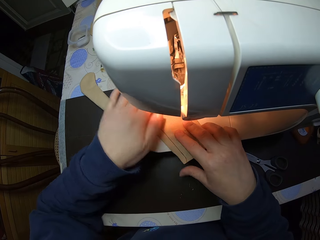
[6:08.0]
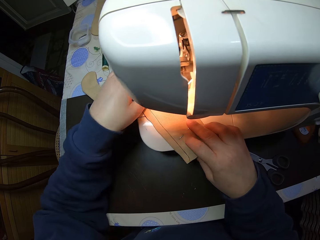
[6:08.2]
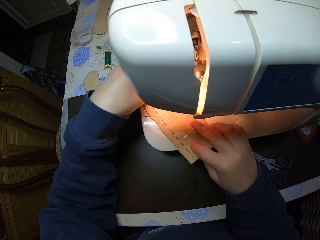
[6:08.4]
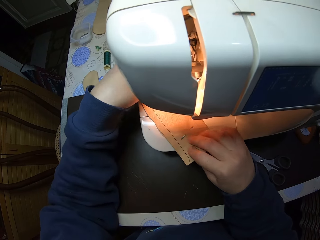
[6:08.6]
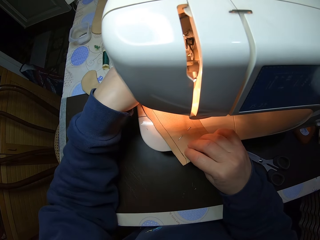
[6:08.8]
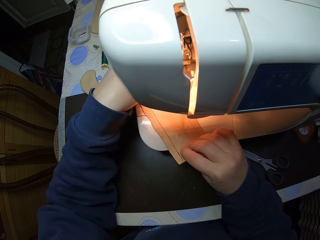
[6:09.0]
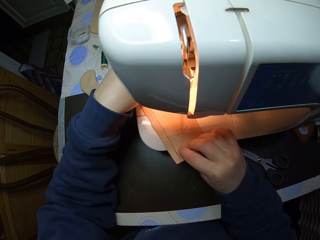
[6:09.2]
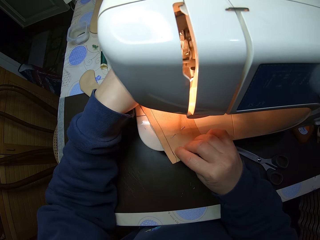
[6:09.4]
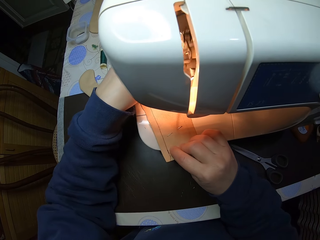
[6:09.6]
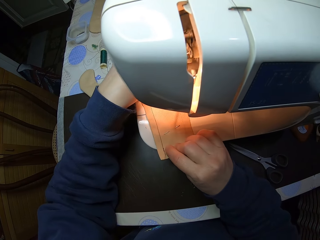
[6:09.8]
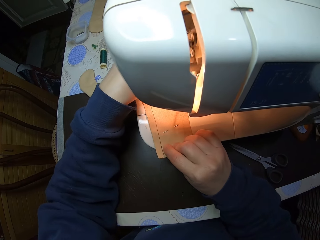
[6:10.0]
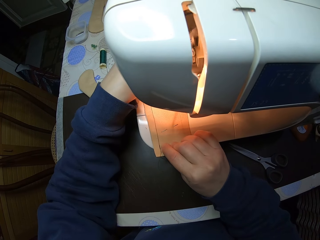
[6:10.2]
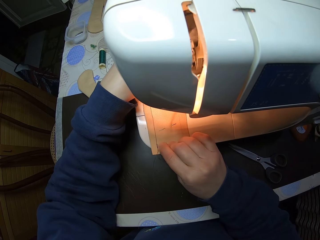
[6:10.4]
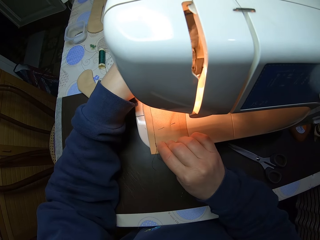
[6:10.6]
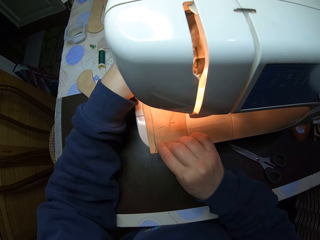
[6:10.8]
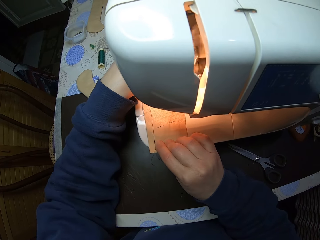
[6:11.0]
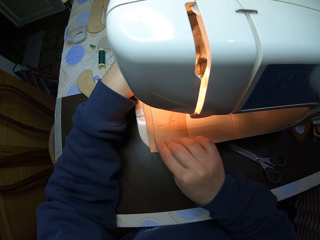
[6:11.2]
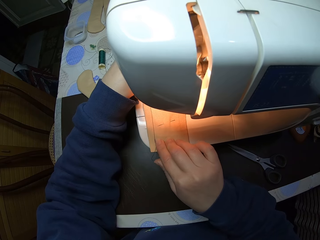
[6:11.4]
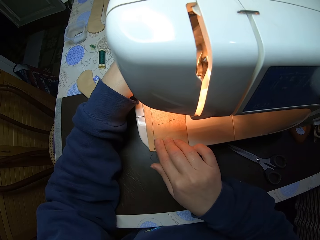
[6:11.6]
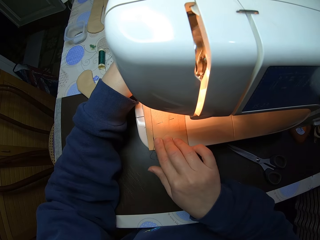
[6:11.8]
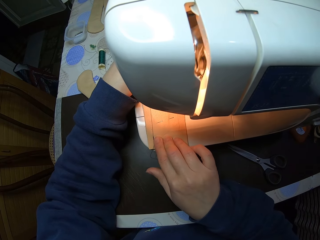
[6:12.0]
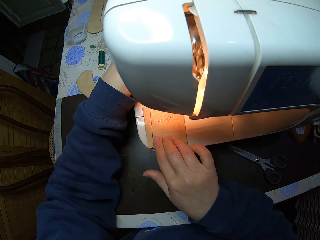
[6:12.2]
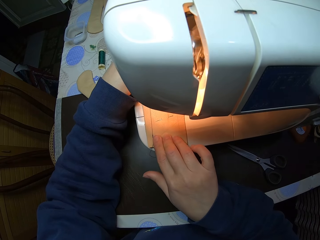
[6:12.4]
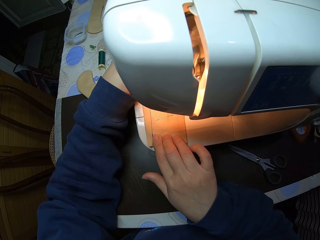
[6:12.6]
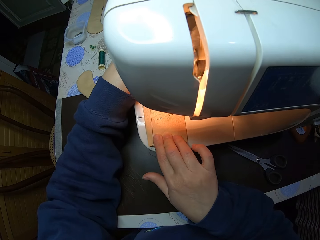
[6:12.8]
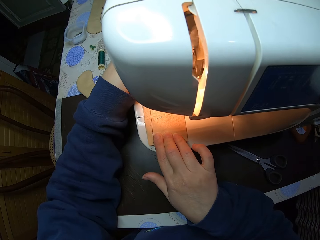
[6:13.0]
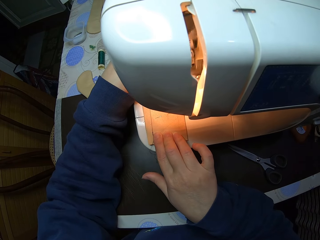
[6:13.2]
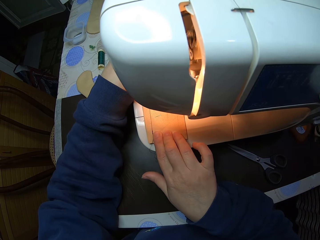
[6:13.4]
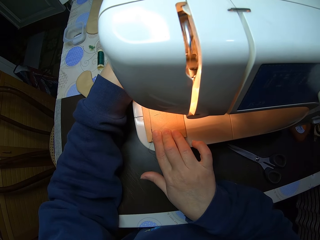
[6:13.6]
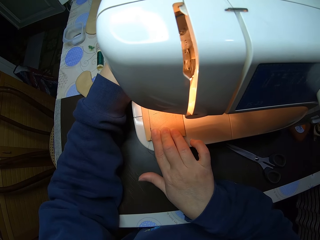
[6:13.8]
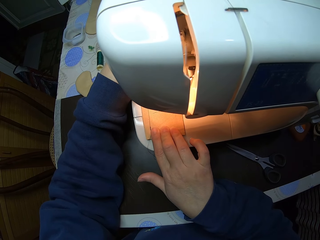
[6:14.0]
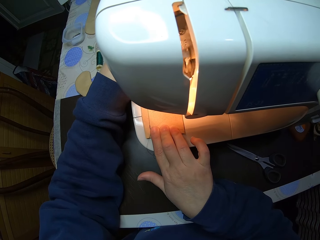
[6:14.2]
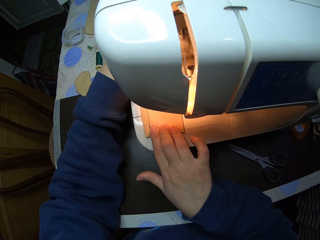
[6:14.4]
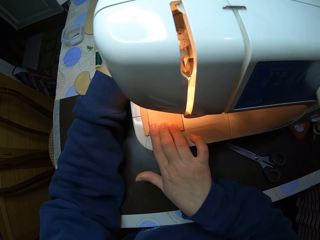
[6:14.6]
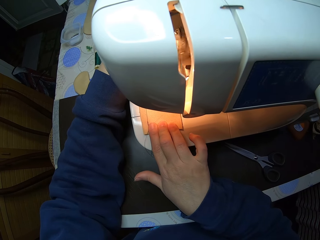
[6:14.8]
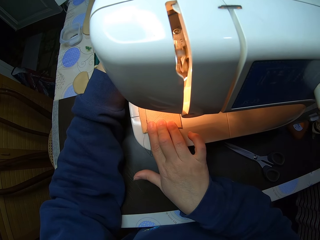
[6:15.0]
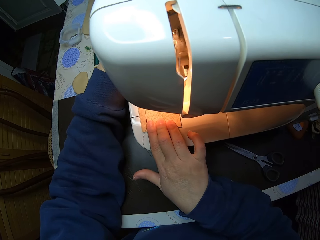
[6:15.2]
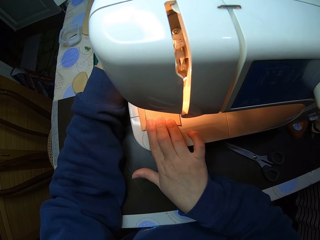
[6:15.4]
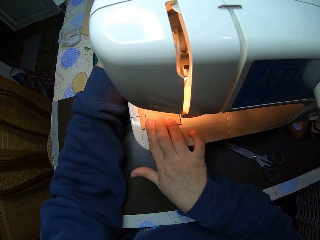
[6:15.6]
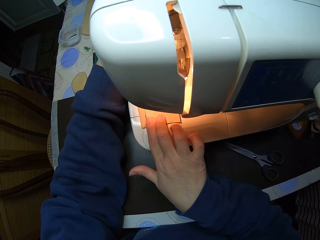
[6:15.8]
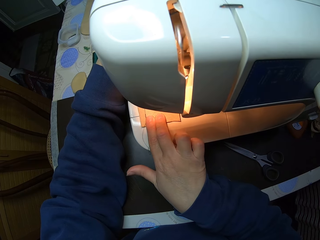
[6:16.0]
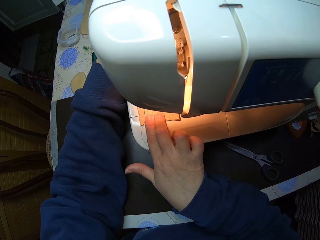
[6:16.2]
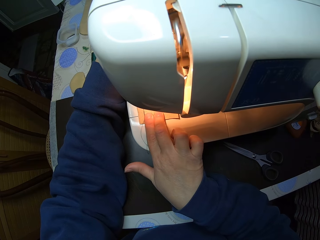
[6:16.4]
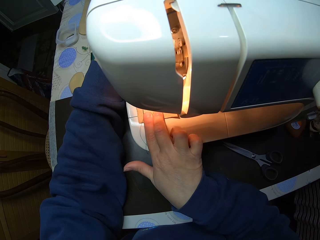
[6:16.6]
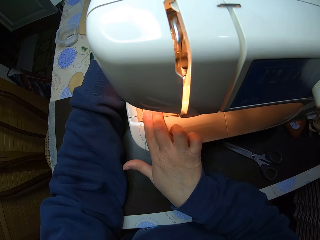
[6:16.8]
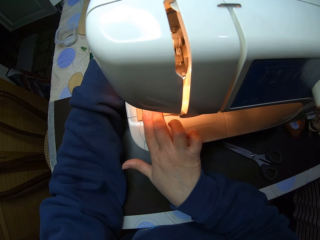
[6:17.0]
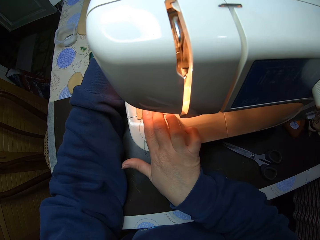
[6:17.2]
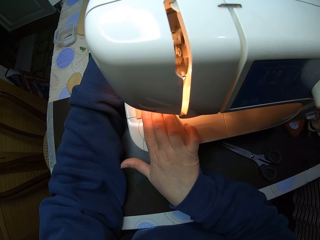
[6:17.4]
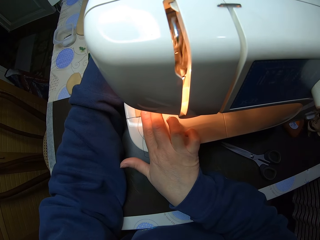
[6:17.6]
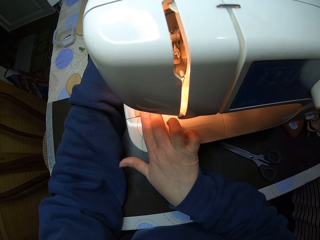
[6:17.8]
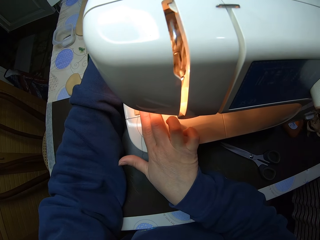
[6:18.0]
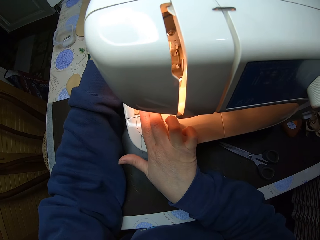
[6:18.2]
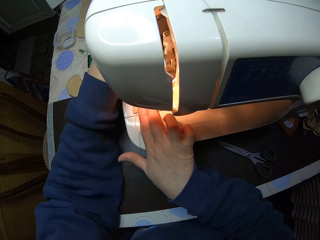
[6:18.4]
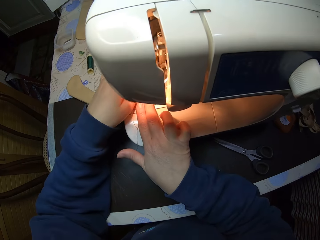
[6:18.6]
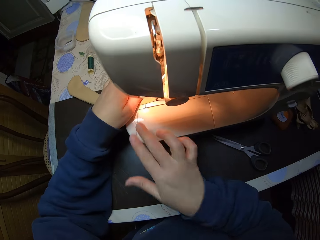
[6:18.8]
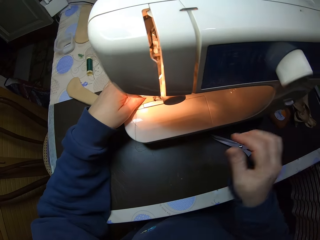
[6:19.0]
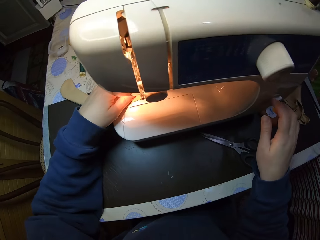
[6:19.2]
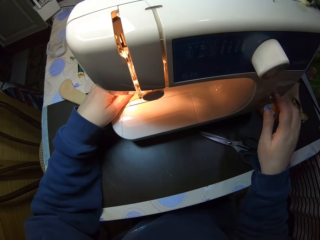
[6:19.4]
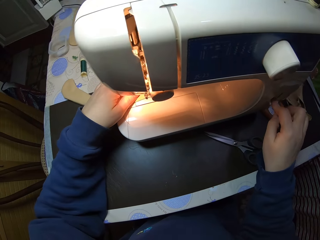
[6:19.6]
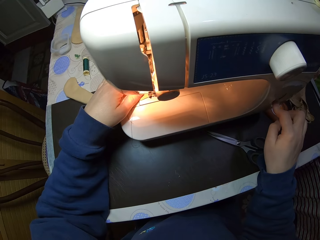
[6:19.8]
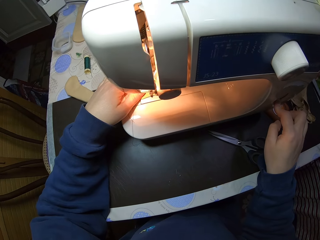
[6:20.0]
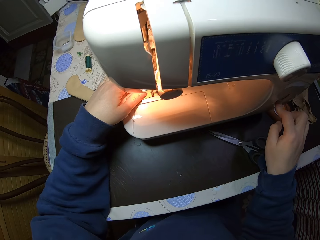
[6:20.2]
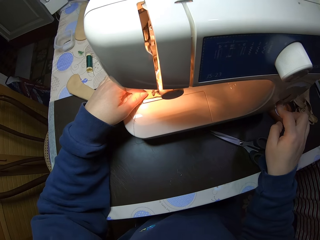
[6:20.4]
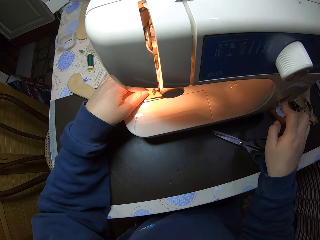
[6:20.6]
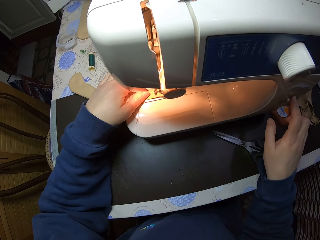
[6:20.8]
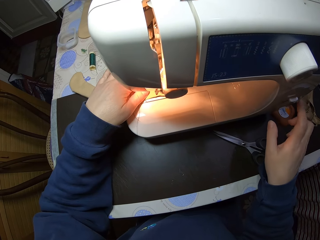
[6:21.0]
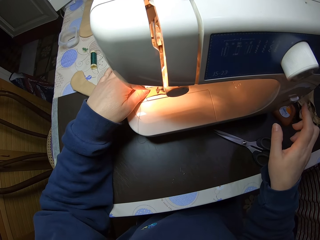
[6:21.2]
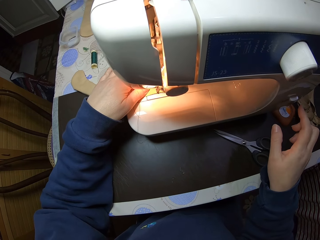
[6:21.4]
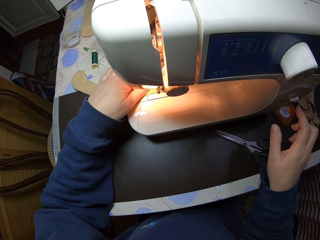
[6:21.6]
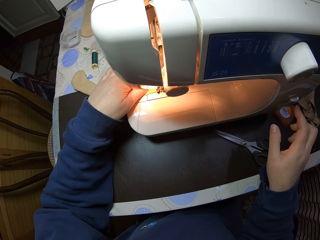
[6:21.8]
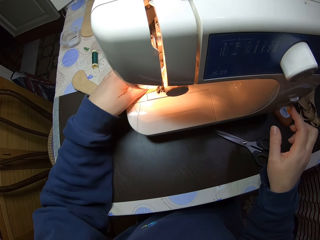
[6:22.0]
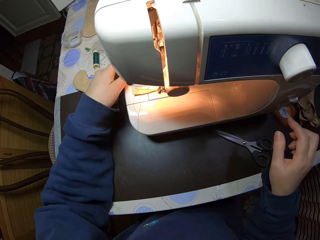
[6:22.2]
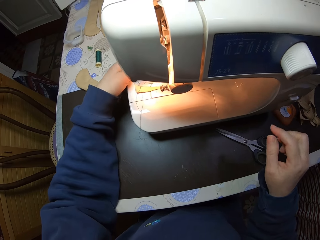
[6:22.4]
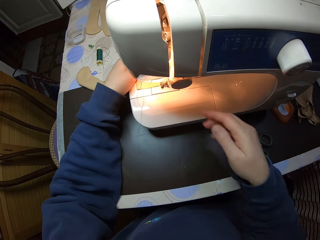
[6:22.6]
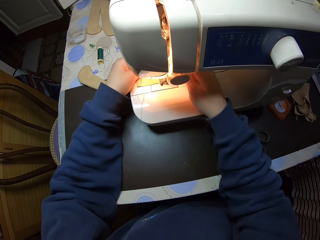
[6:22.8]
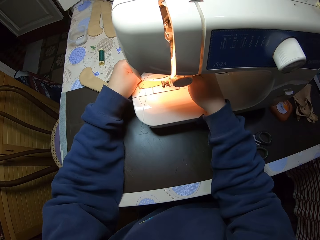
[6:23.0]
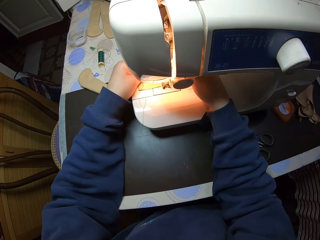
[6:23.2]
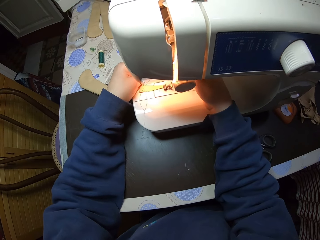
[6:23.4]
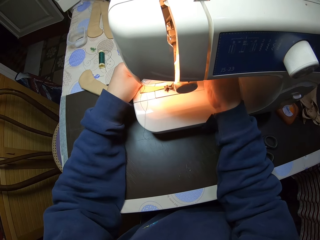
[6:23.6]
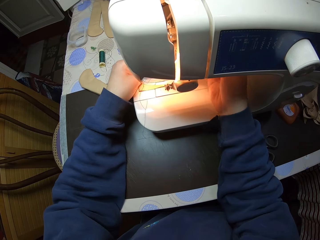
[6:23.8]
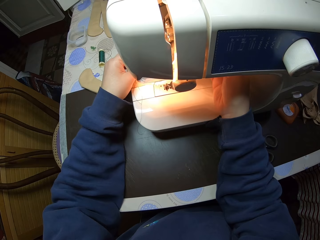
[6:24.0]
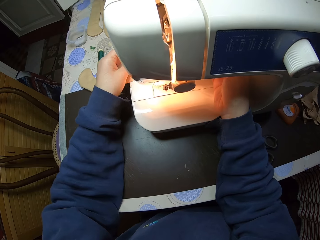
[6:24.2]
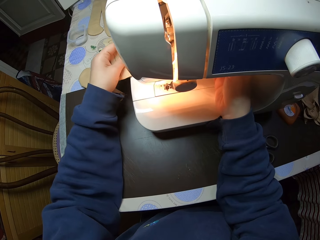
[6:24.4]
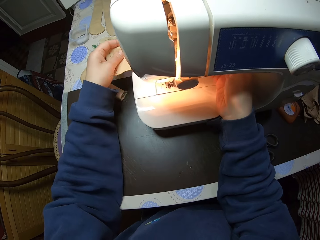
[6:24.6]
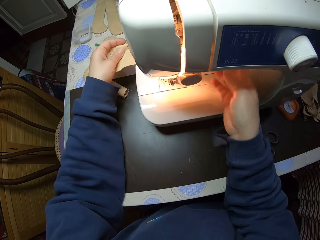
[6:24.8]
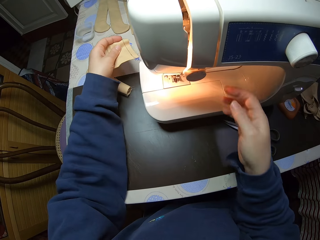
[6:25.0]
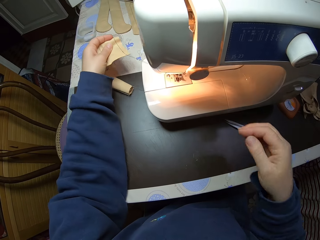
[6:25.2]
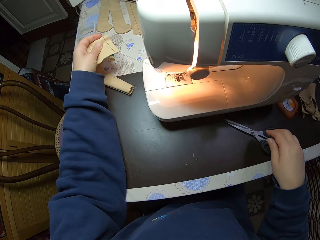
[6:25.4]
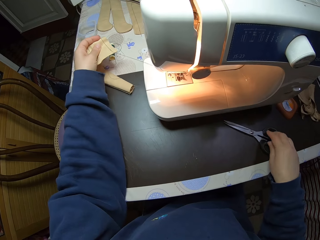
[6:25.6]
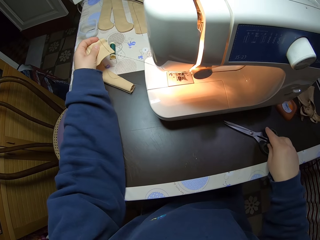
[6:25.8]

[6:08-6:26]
The camera wearer stitches the fabric. She presses the stitch lever with her right hand again. She continues sewing the fabric with the sewing machine. She releases the stitch lever. She removes the fabric from the needle plate. She raises the presser foot lever. She picks up the scissors from the table with her right hand.
